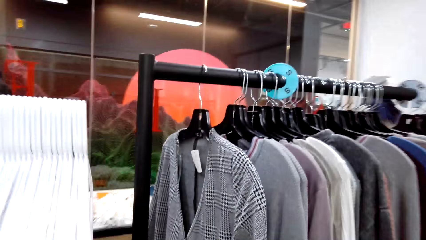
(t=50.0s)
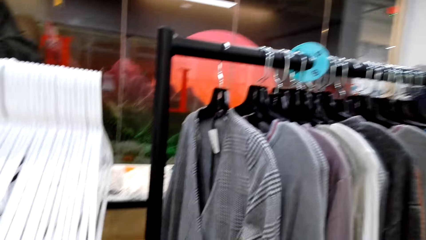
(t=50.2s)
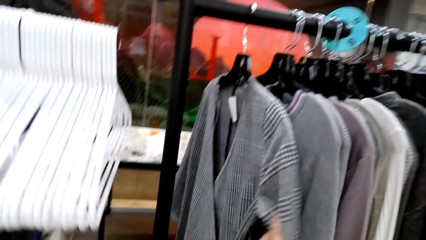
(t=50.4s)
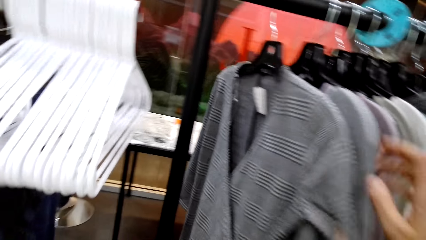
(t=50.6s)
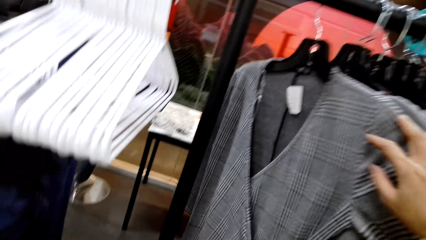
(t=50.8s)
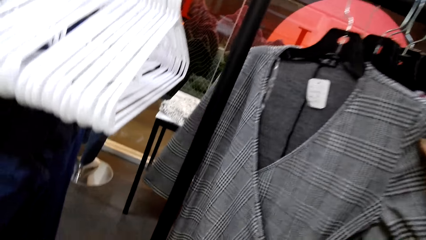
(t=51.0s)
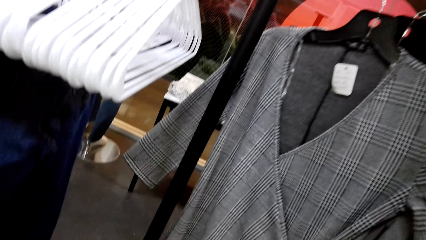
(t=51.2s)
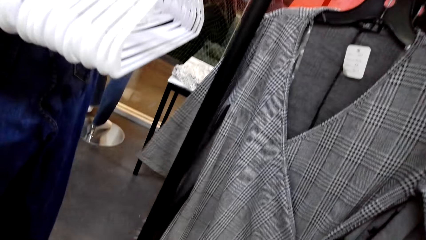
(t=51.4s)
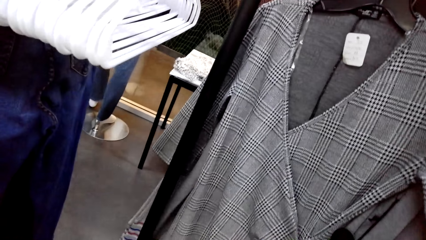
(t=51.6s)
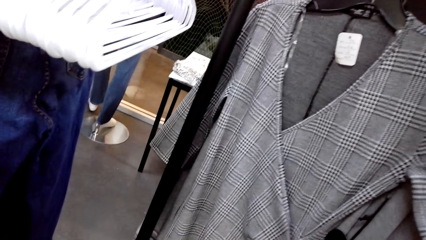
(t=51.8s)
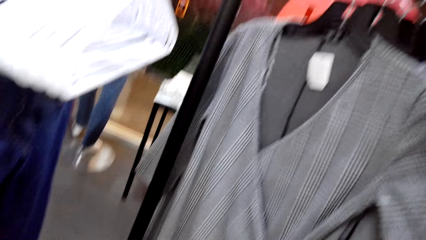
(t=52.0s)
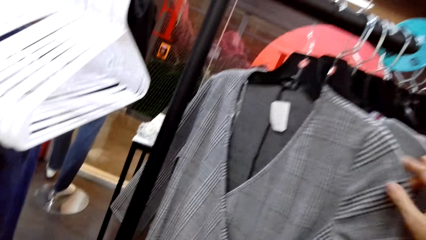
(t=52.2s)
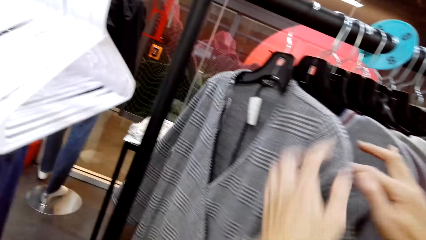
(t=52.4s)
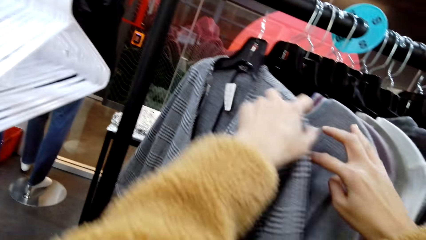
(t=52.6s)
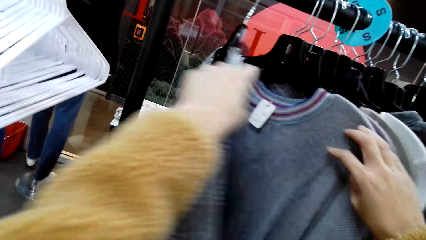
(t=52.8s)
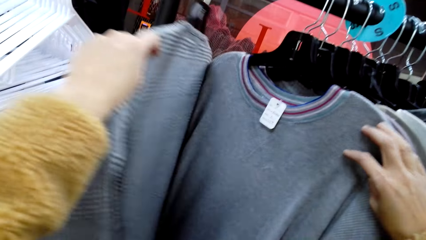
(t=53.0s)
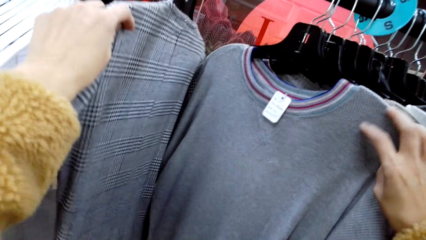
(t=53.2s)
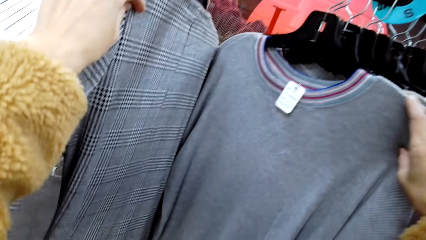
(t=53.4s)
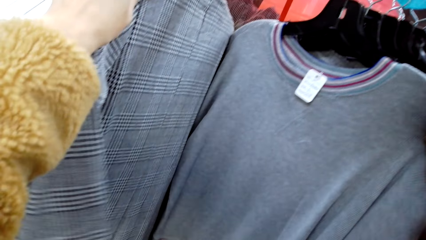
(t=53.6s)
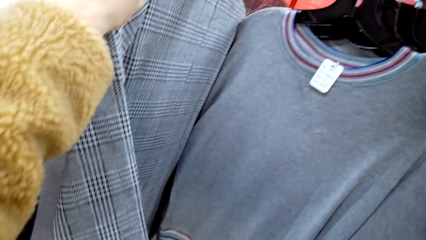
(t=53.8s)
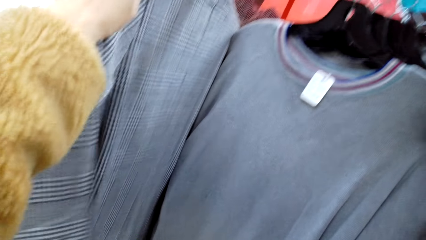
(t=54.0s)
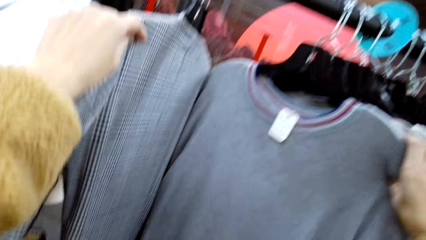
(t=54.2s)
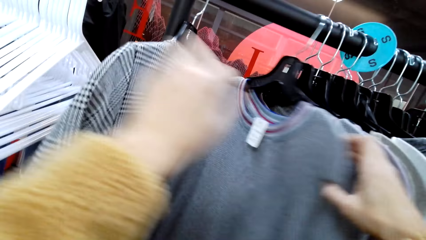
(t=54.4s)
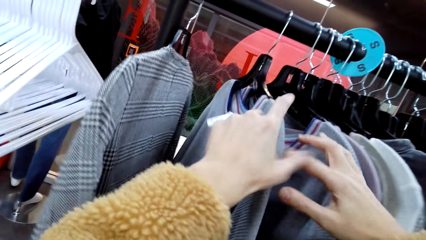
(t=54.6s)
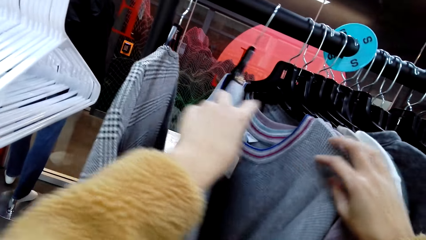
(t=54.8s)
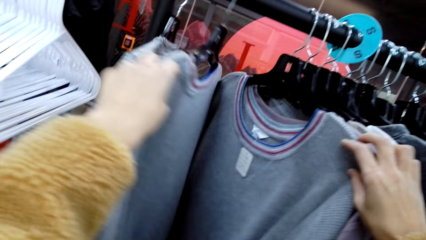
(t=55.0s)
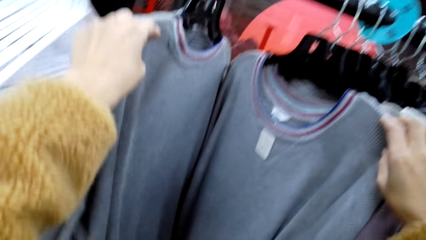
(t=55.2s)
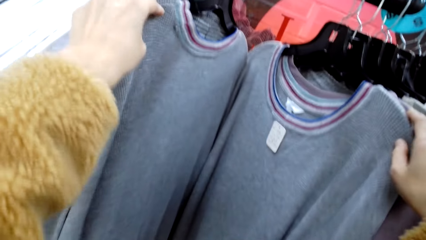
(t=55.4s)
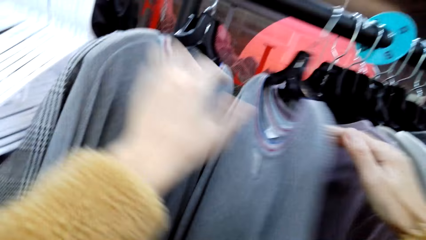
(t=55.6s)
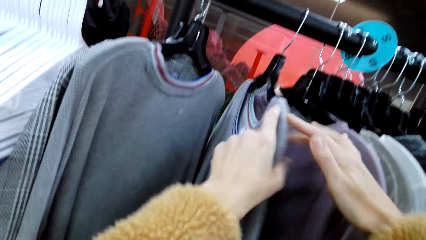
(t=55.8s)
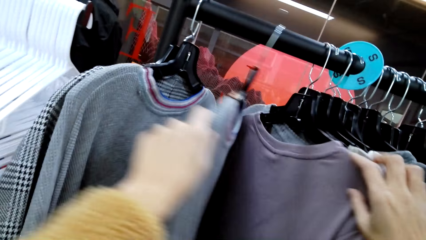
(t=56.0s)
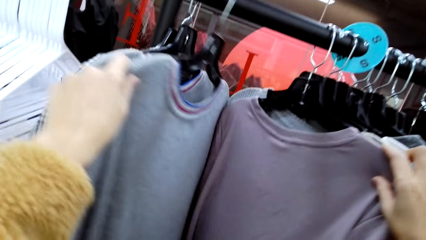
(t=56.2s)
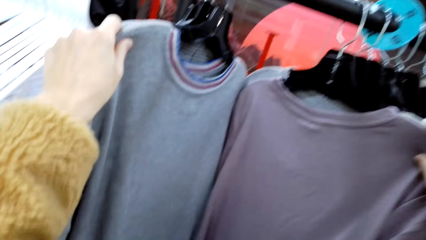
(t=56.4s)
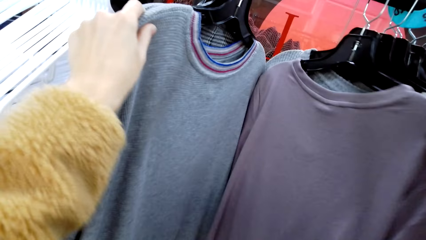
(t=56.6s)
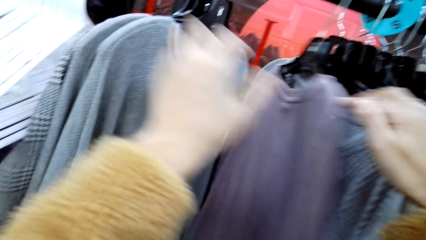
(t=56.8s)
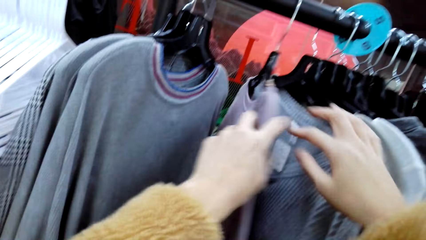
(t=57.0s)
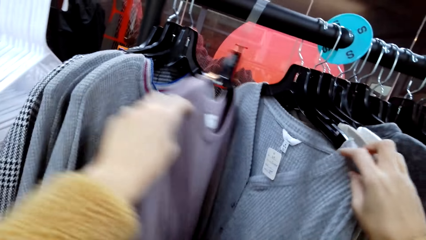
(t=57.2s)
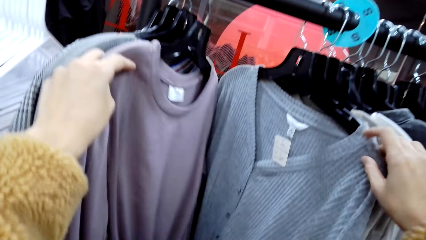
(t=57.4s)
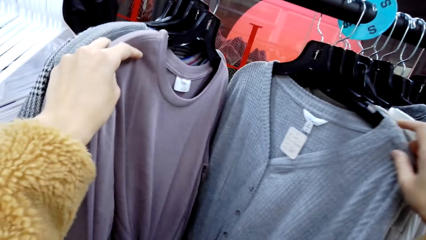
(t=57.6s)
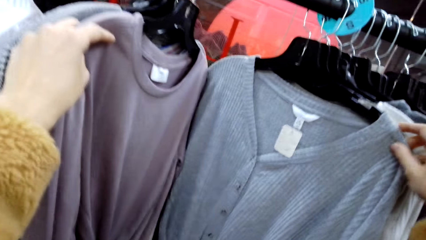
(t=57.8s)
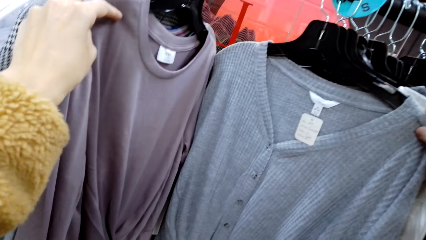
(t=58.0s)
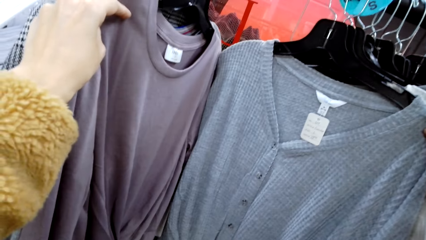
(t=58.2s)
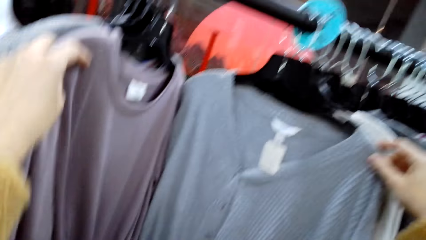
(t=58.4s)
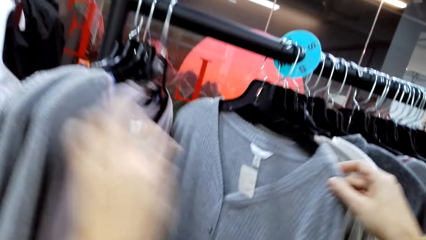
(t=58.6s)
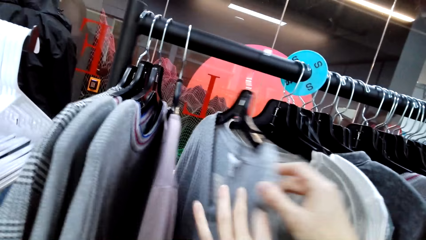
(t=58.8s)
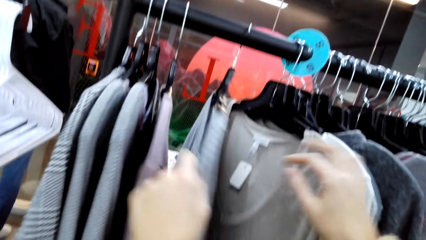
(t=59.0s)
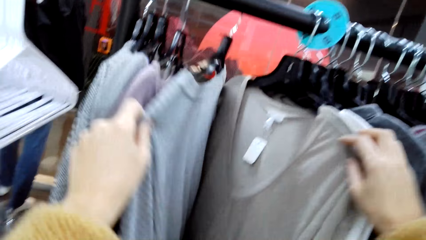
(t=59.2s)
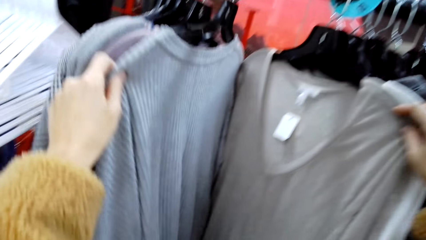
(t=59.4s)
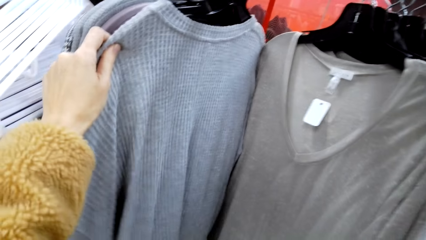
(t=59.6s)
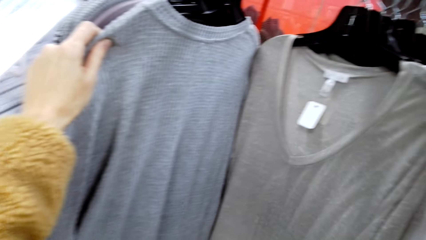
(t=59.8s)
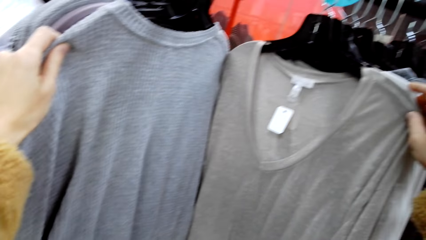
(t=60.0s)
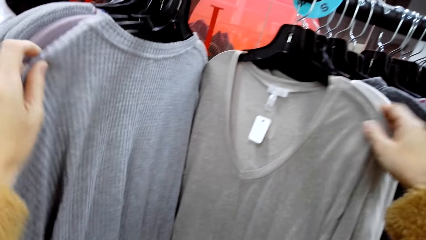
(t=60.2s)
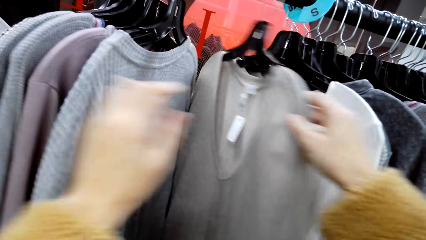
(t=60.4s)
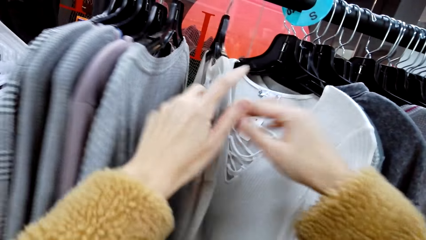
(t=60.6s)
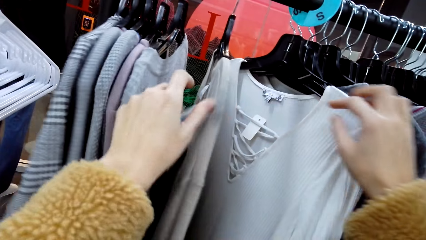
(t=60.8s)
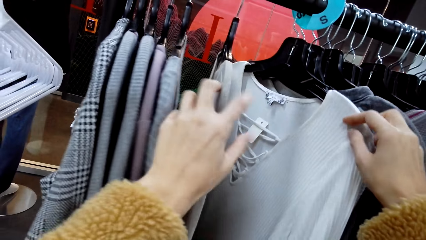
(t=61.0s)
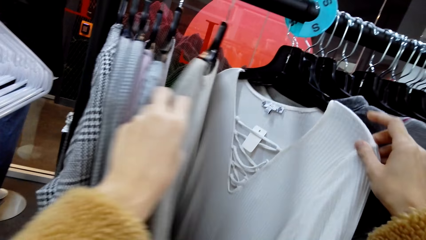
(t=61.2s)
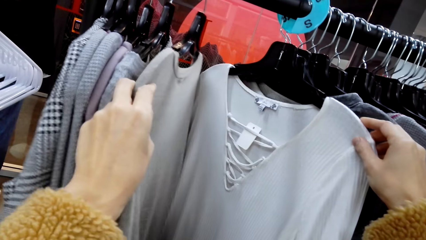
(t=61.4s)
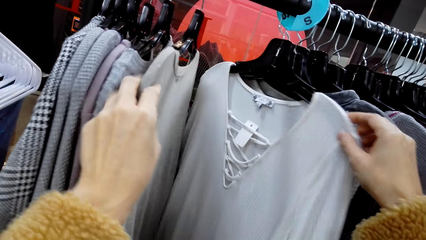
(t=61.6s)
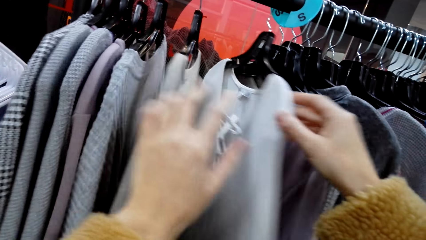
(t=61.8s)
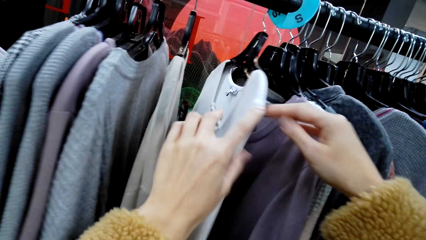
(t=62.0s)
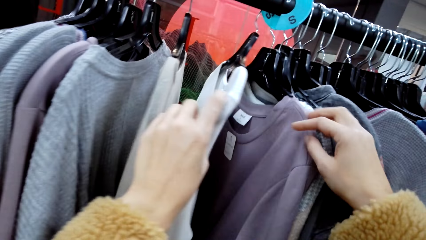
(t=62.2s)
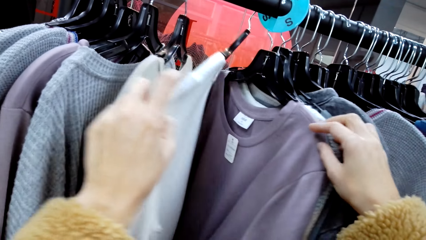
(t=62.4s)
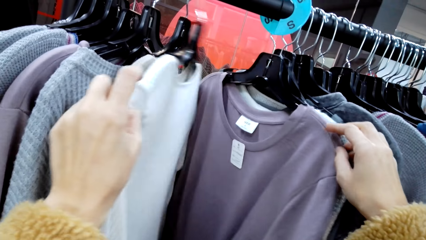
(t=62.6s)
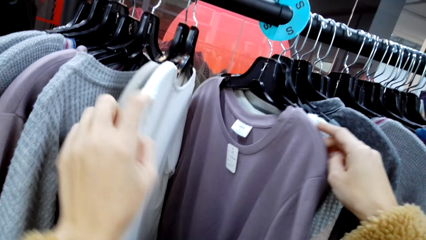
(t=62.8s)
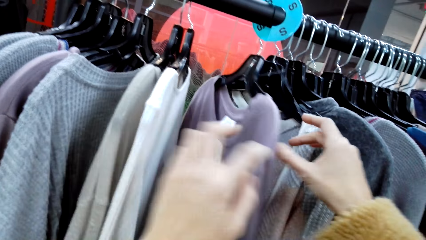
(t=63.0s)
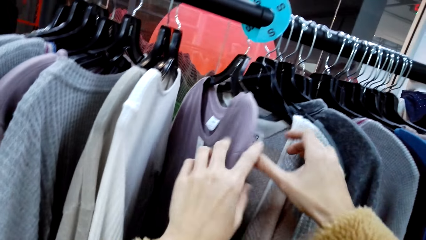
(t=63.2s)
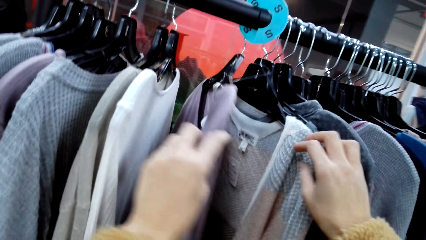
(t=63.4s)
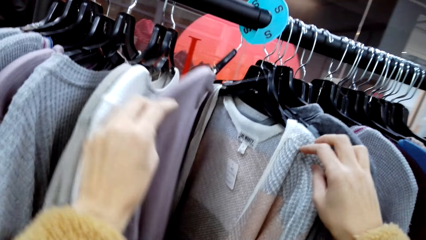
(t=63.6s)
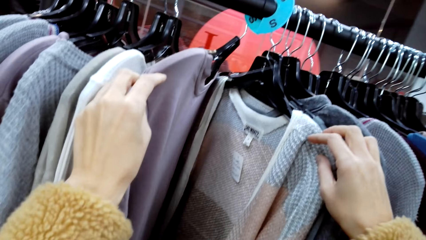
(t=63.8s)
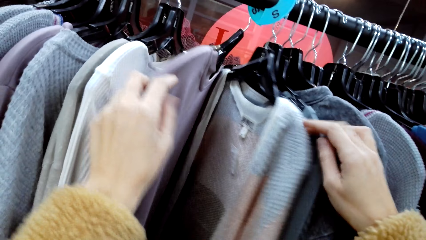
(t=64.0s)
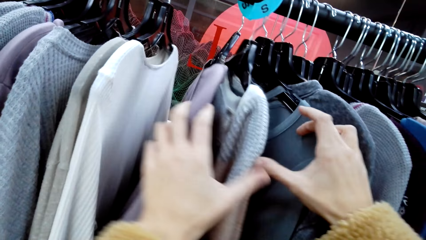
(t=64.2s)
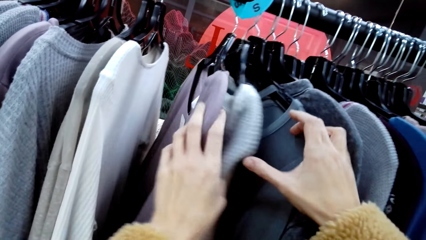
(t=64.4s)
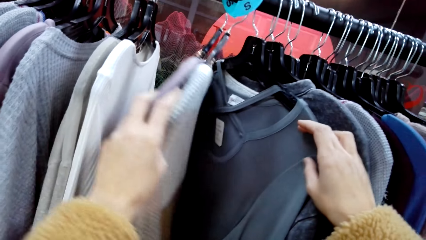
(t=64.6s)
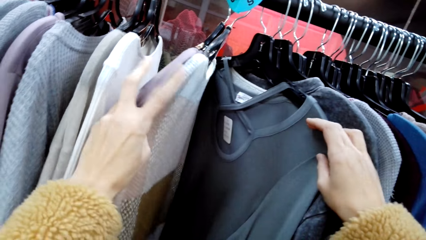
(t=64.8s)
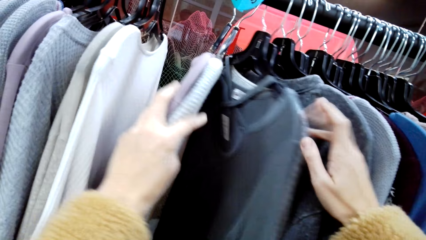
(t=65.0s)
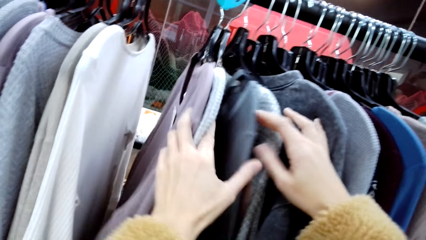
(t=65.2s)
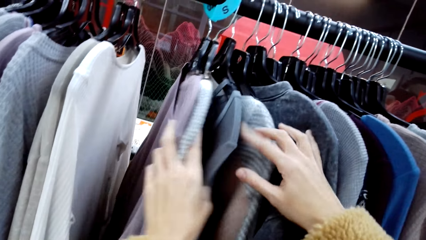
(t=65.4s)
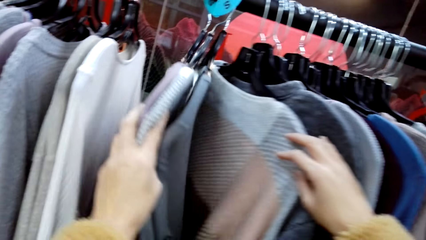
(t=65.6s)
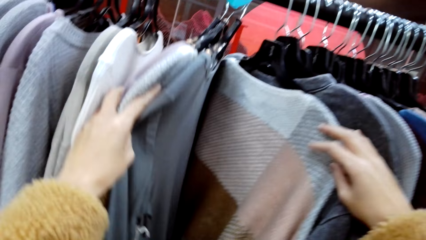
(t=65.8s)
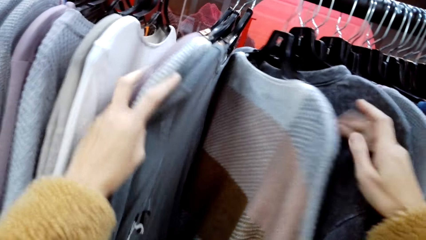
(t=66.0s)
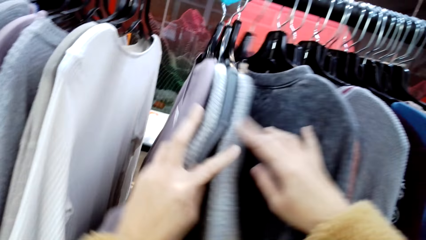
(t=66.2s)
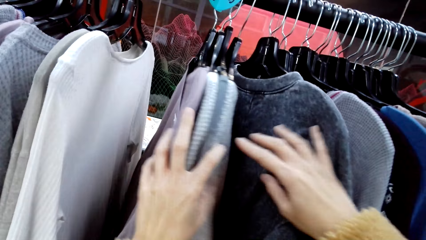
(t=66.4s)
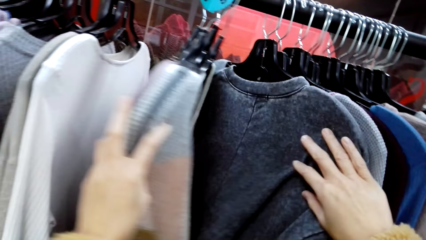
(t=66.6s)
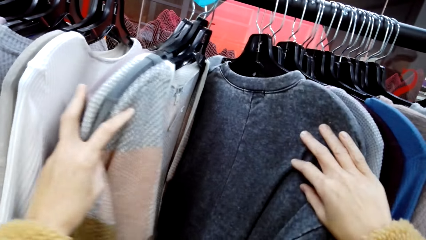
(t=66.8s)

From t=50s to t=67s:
The camera wearer inspects the clothes on the rack. They hold the clothes with both hands. They talk to a man. The camera wearer inspects the clothes on the rack. They separate the clothes.
